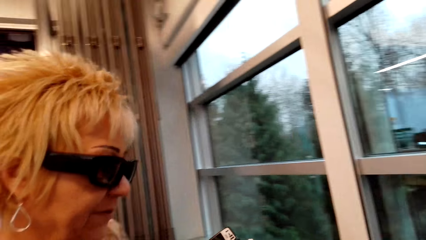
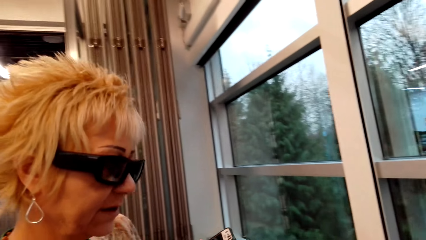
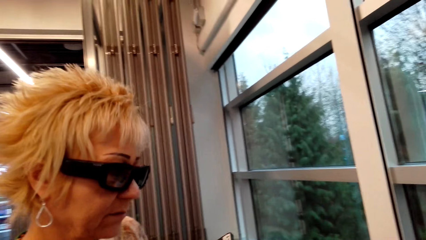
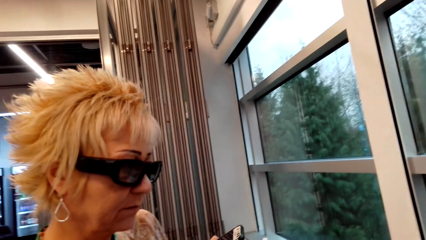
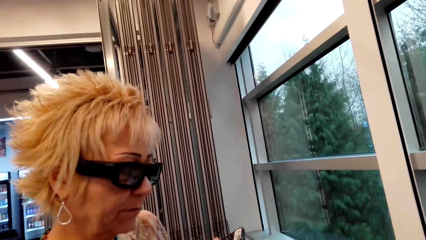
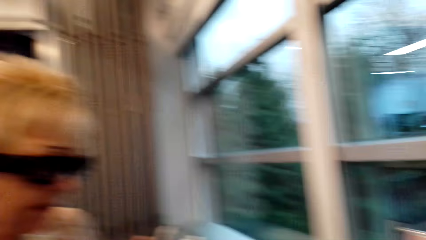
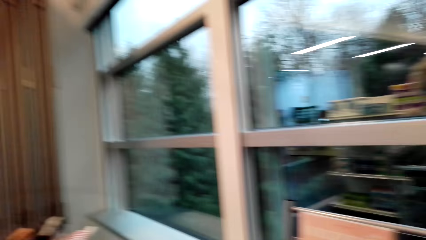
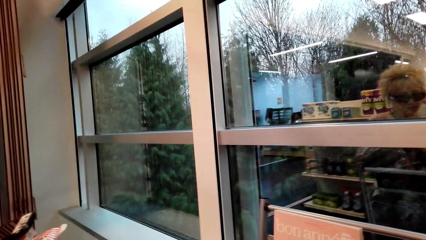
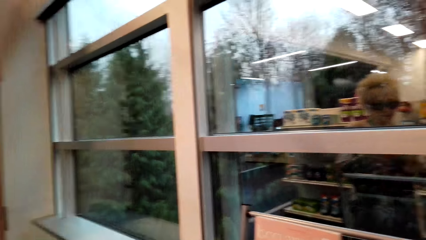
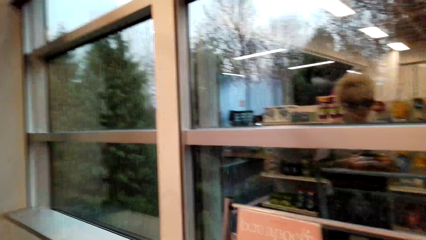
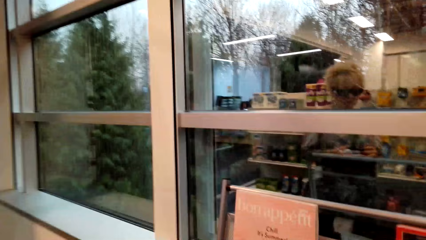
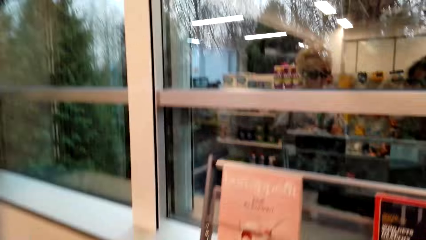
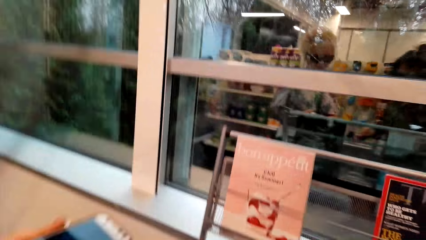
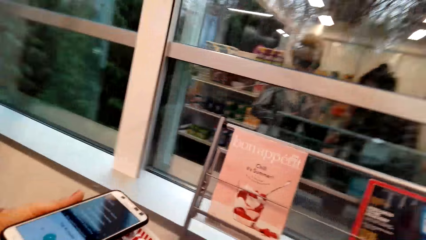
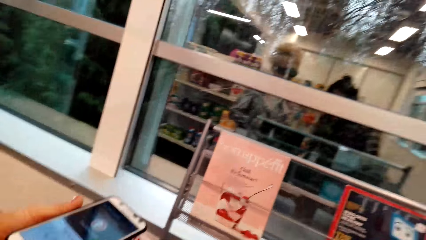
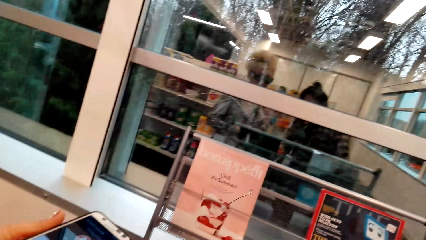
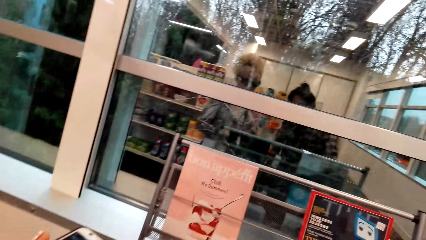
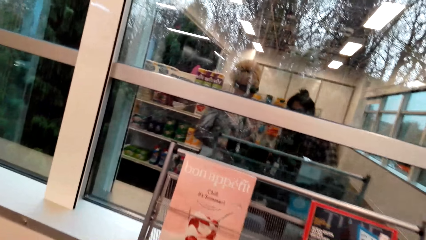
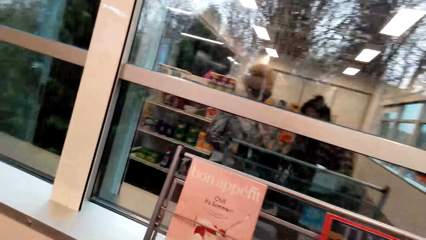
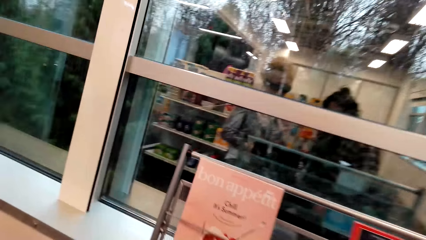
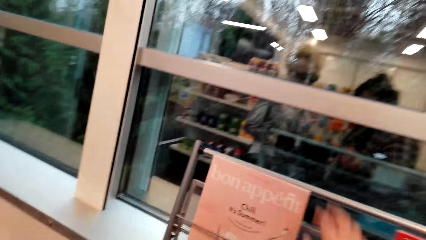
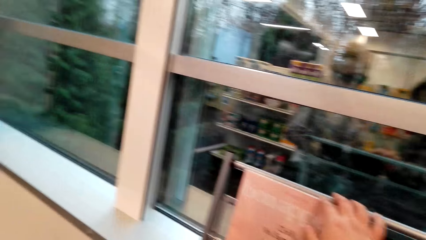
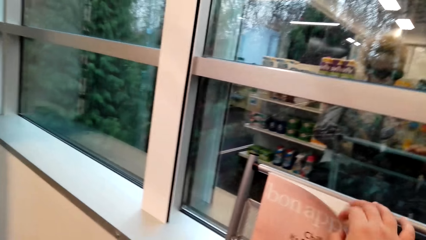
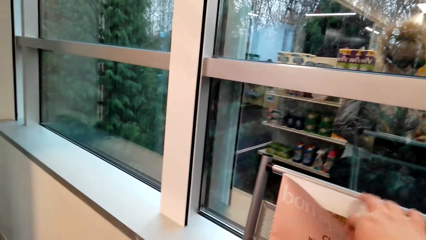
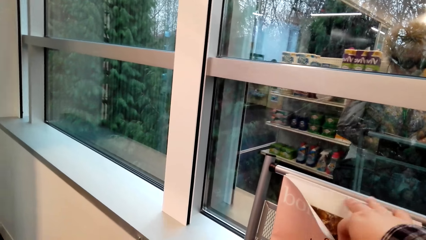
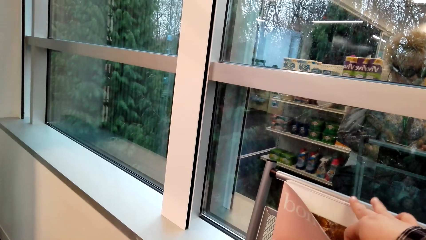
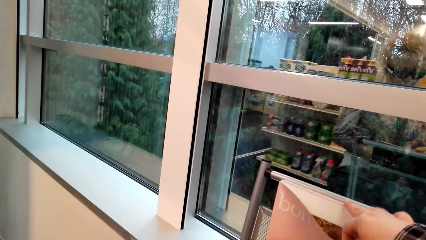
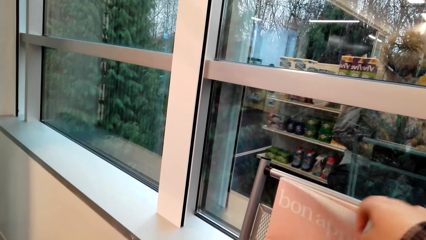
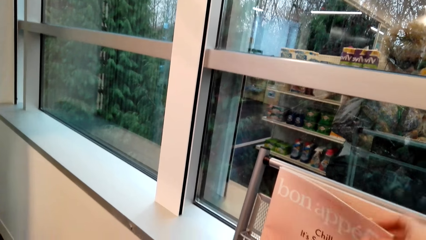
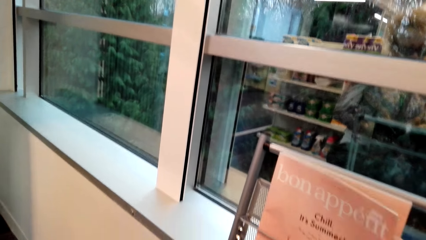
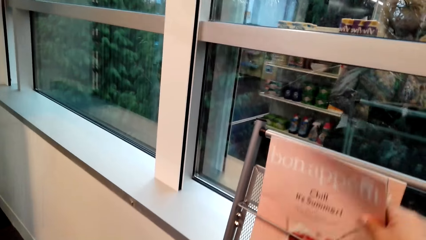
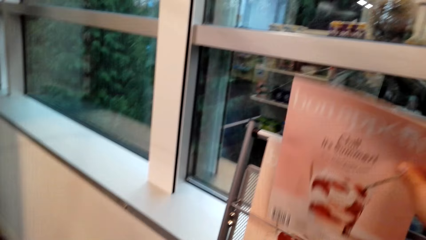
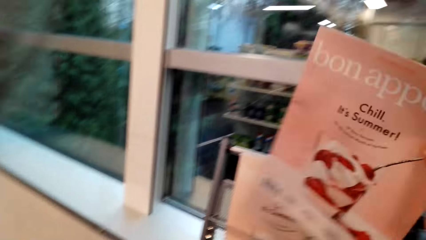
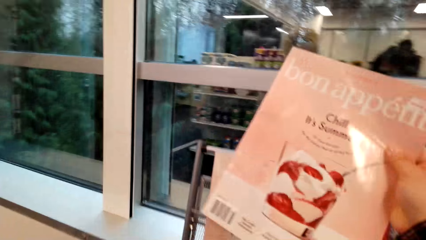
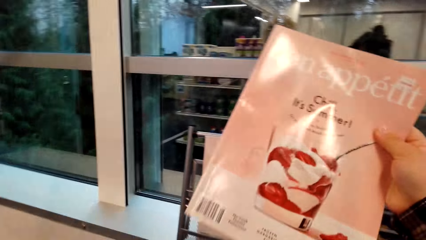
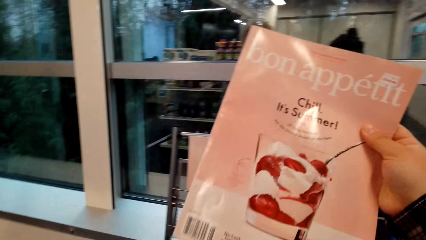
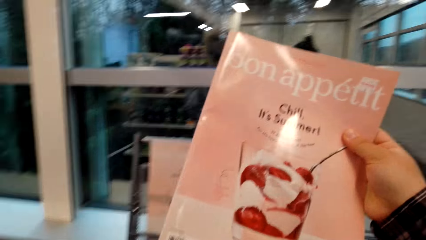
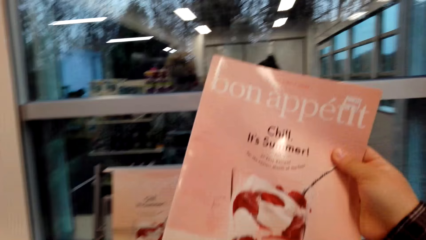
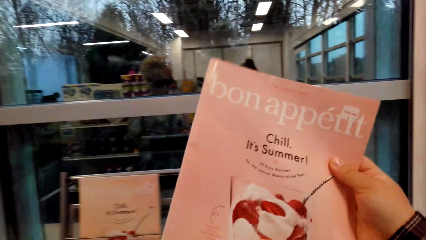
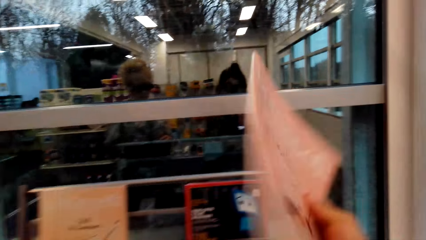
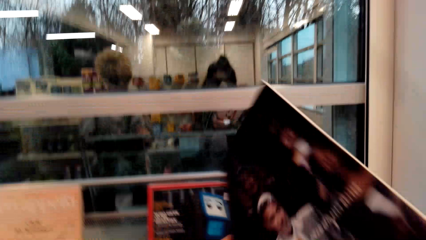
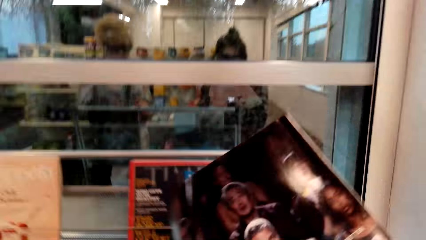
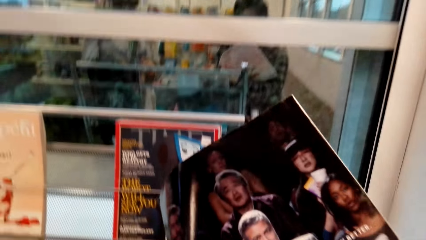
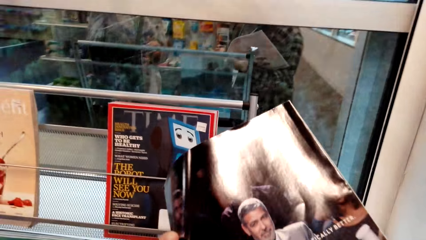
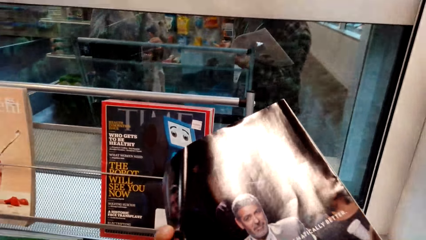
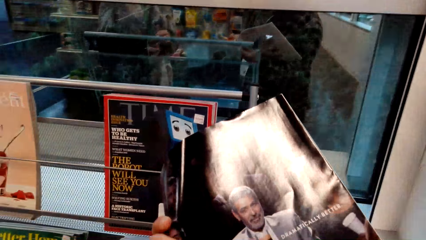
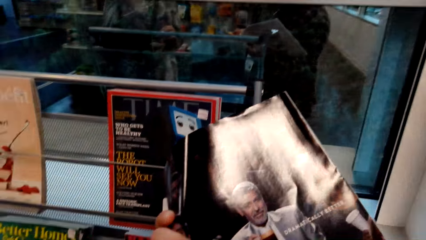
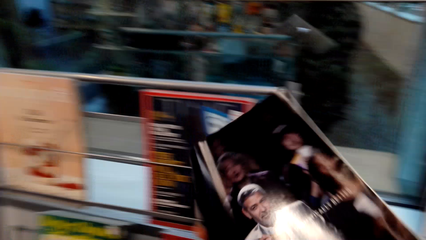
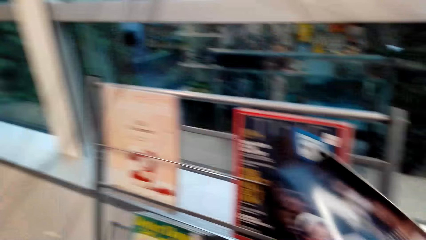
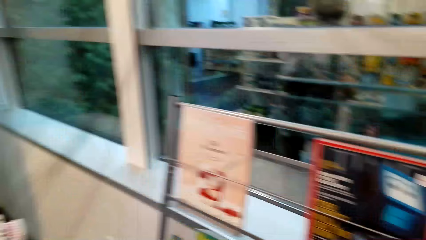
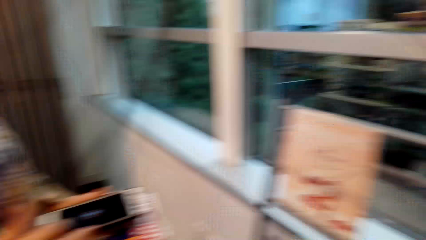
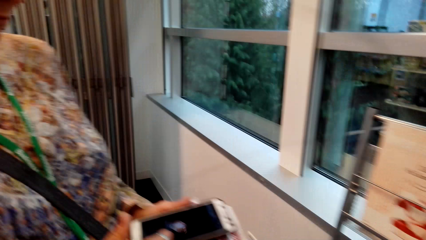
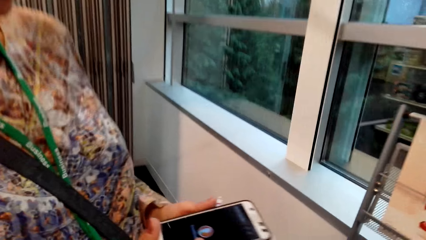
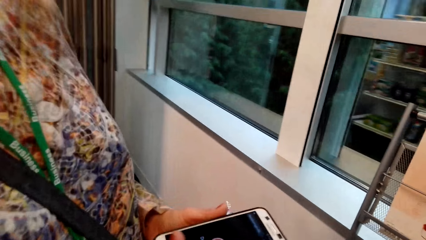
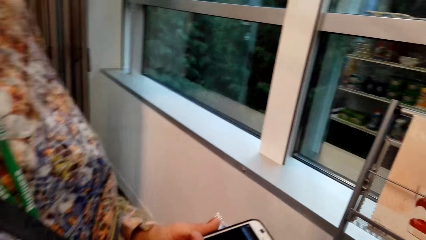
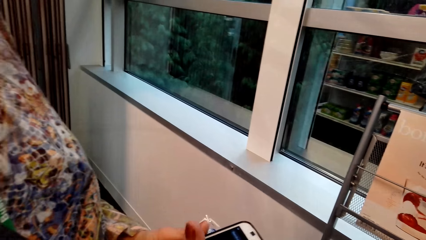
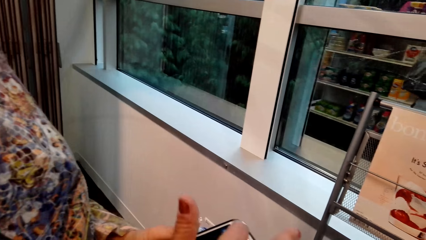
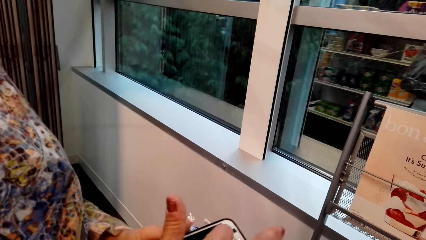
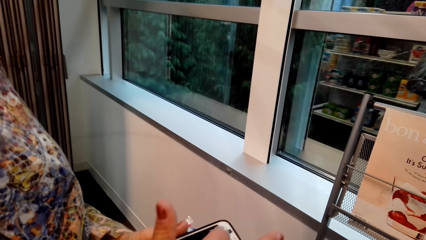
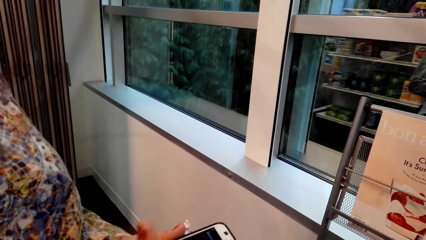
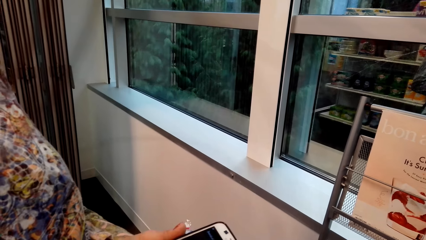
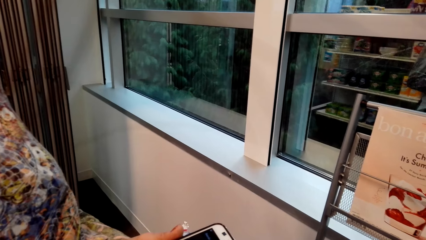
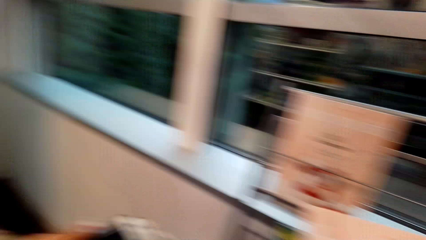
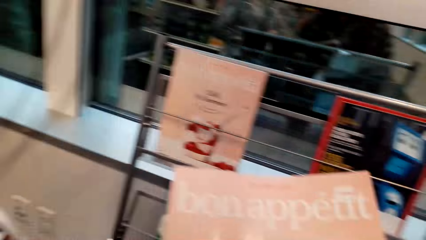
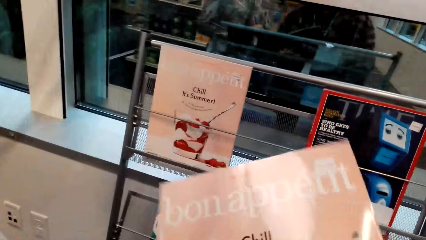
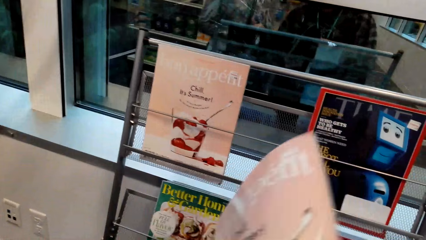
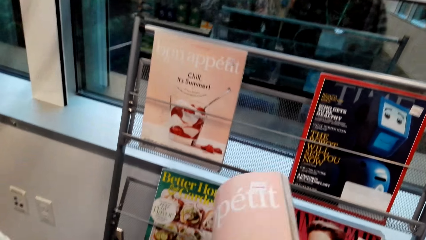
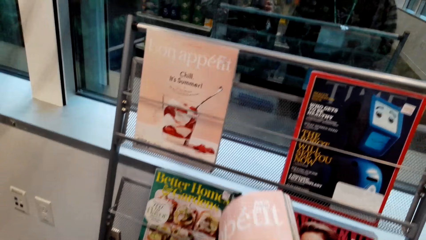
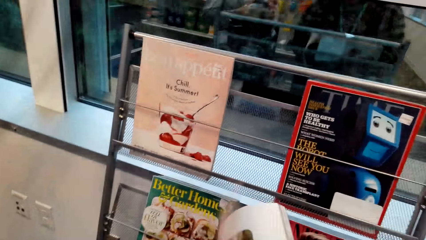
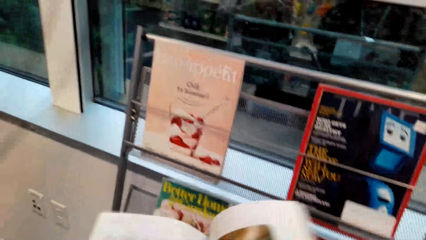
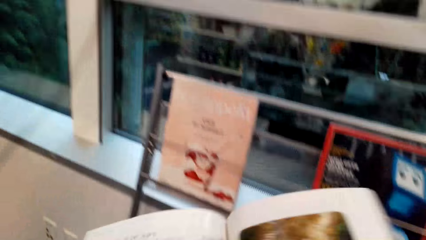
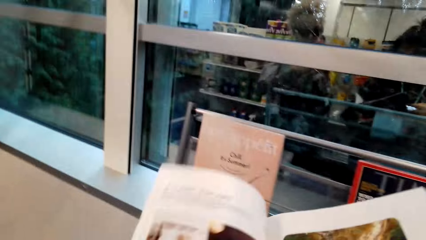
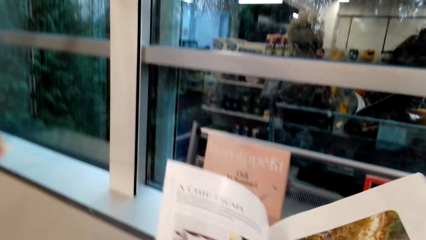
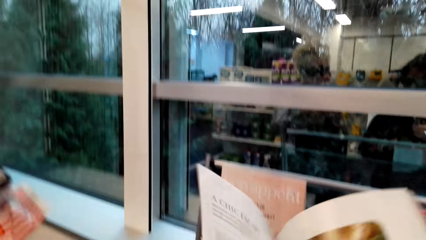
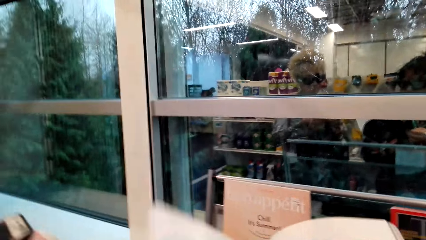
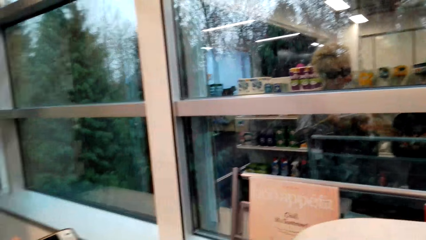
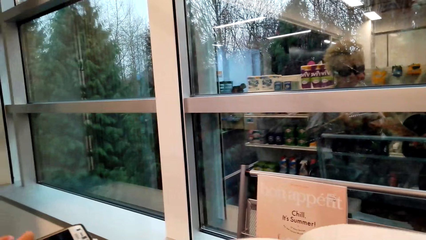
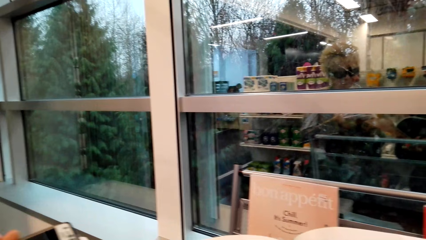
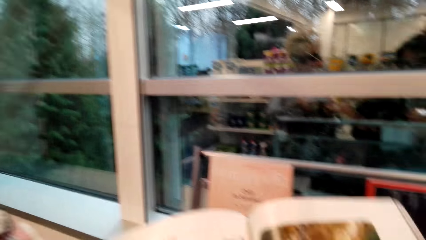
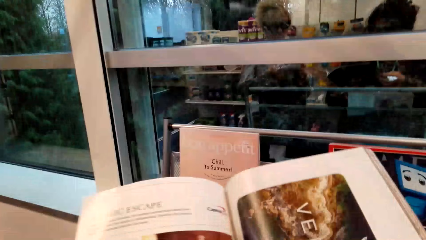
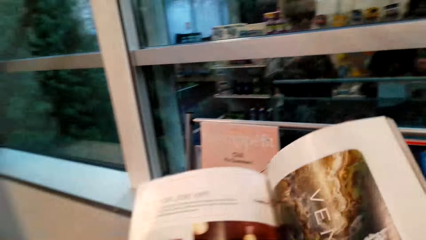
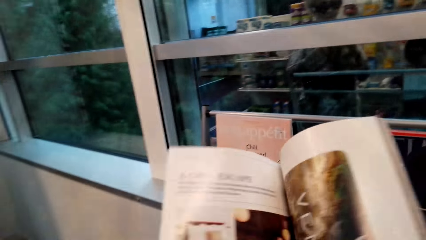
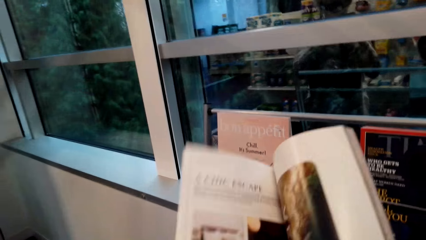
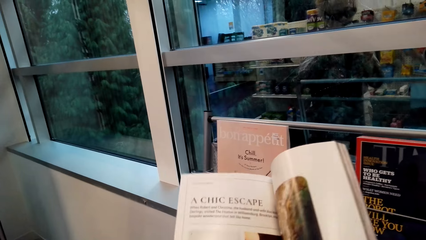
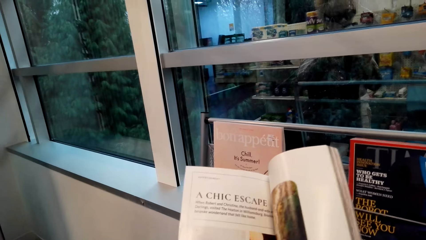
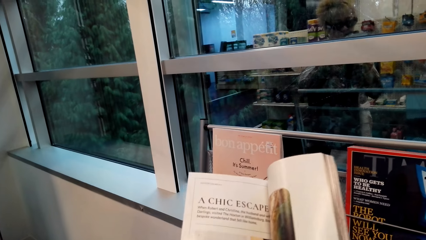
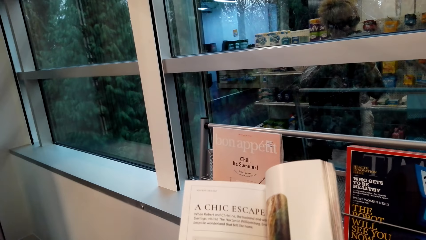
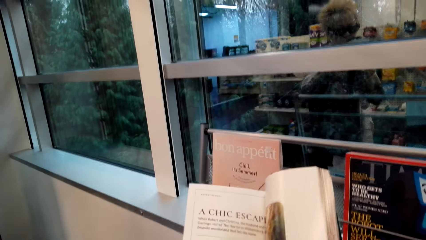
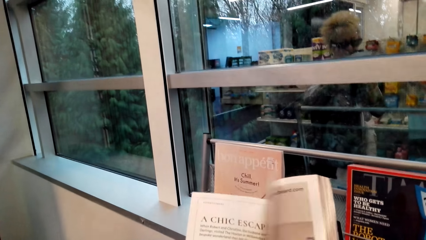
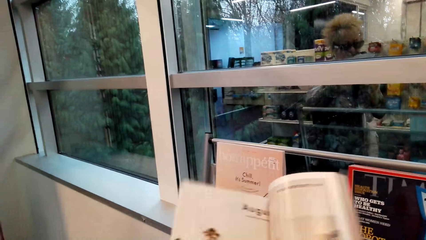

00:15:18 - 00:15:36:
A lady stares at the phone. The camera wearer looks at a magazine. They pick up the magazine by the shelf and look at the magazine. The lady uses the phone and hands the phone to the camera wearer. The camera wearer opens the magazine pages. They peruse the magazine.
